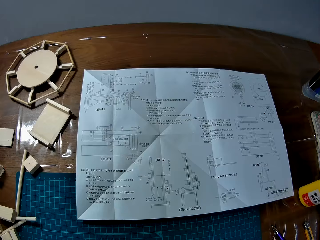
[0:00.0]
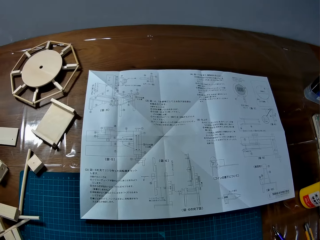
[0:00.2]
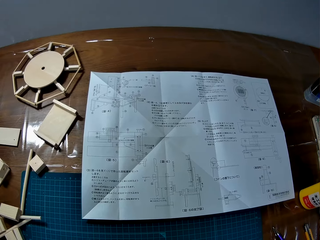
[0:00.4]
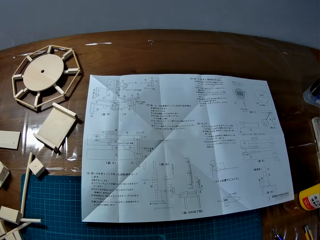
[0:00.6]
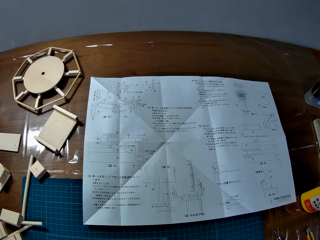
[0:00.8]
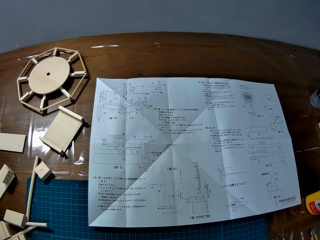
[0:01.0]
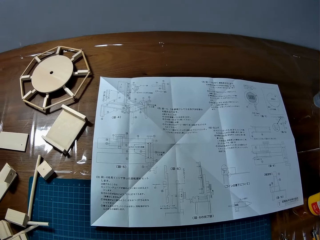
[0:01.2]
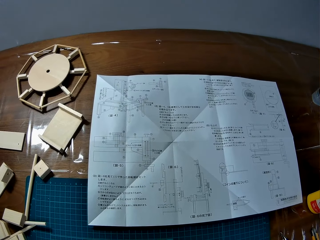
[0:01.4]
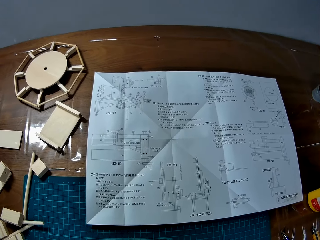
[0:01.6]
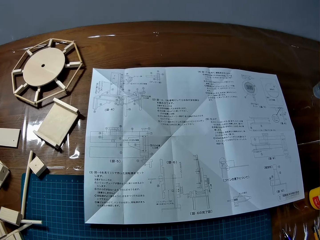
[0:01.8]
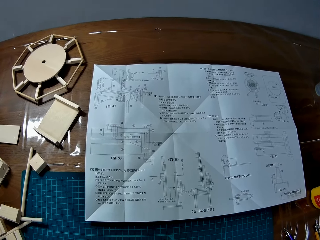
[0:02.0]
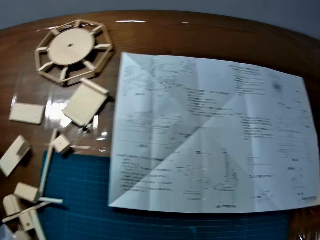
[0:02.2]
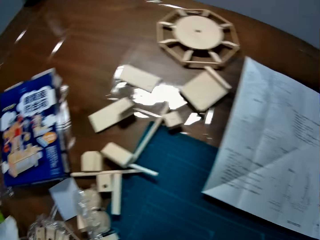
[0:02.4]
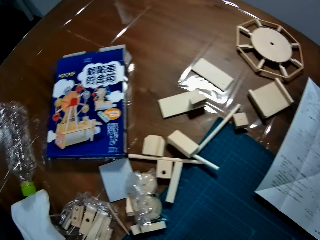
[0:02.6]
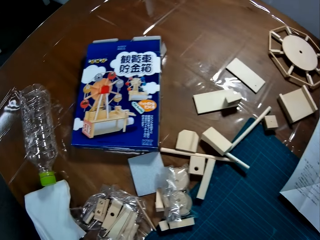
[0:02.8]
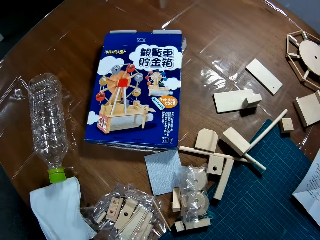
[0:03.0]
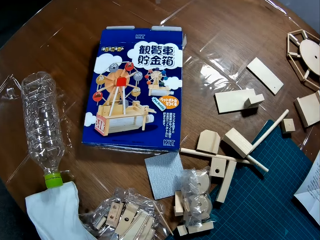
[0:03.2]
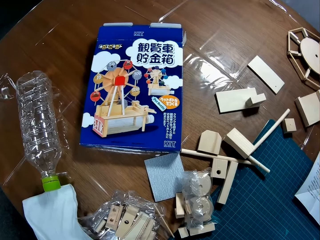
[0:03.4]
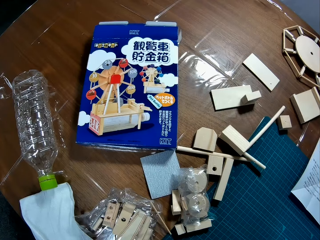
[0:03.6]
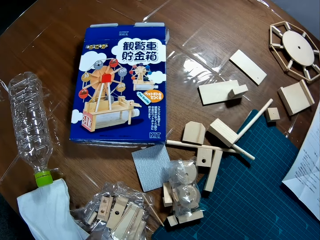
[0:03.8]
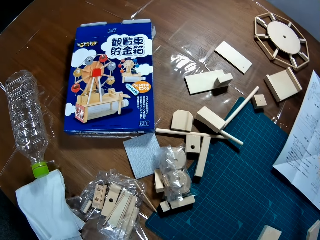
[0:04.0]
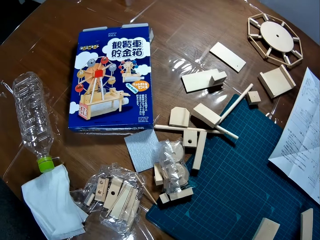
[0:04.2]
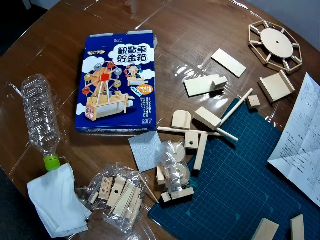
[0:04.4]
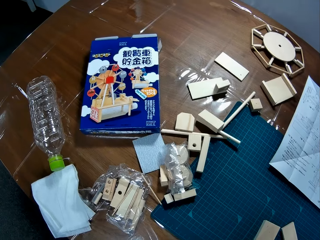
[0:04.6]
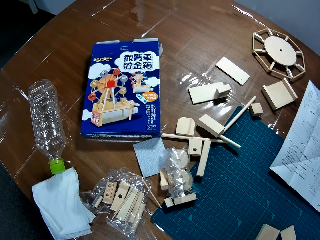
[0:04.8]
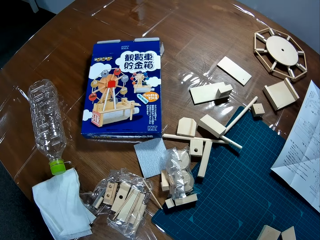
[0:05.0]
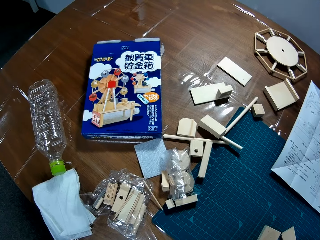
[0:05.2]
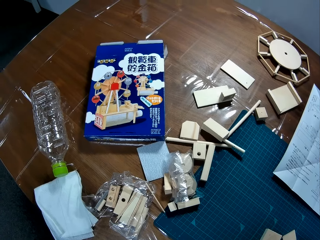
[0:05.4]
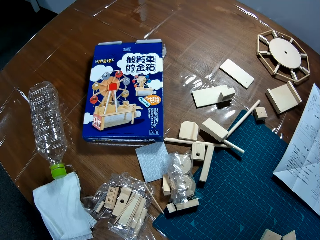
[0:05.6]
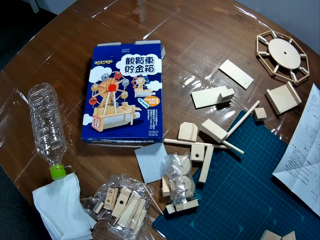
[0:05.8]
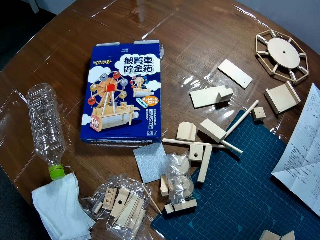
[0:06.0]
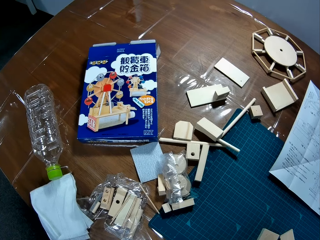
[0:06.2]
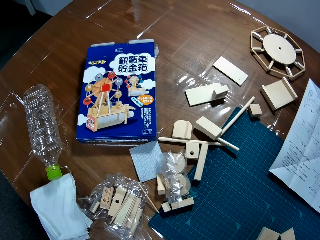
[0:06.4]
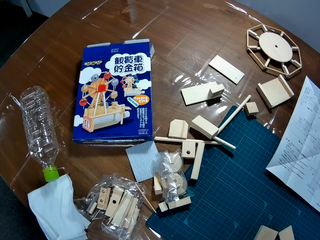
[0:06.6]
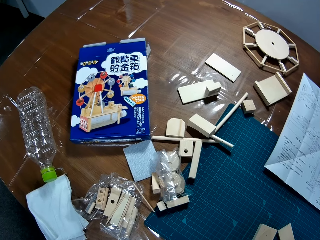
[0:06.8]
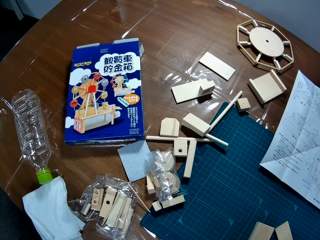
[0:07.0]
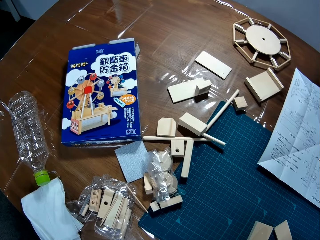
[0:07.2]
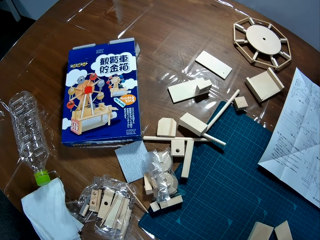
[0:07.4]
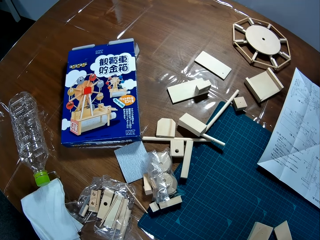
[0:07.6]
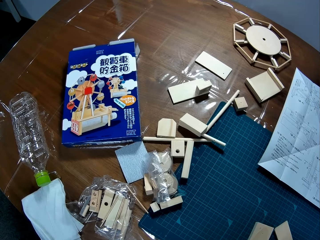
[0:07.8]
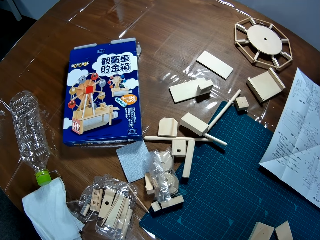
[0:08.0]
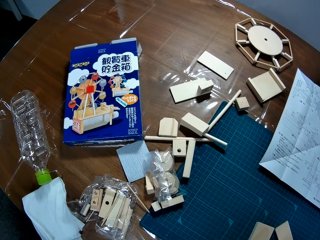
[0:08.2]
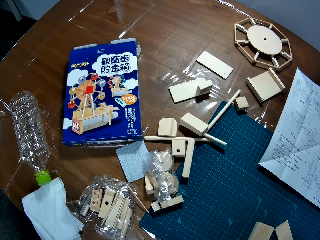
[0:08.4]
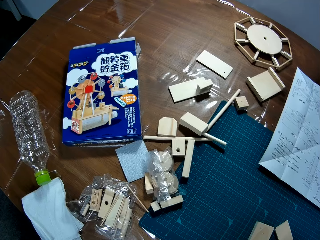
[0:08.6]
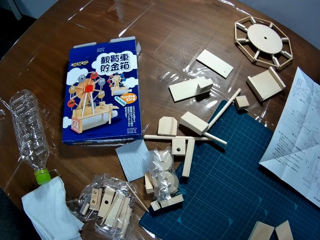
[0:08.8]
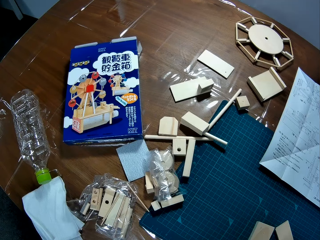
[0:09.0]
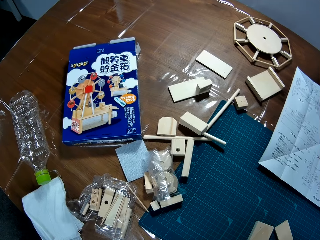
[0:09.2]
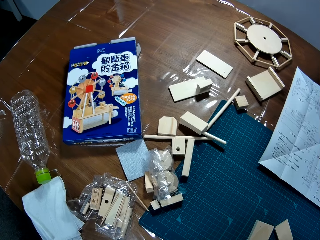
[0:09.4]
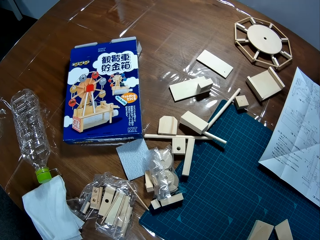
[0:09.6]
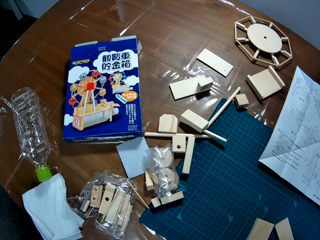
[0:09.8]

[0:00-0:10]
The camera wearer reads a modeling manual. They adjust a puzzle piece.

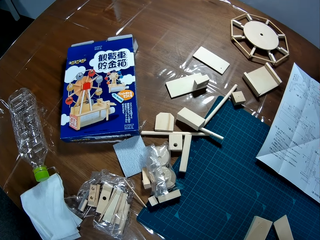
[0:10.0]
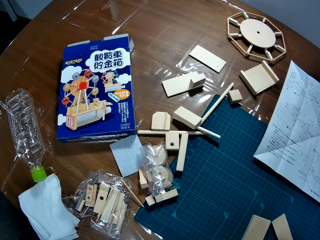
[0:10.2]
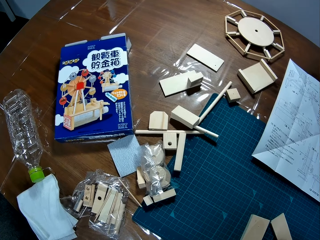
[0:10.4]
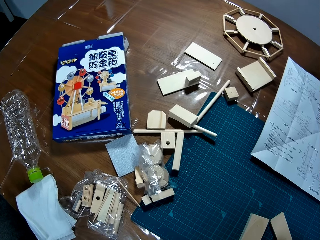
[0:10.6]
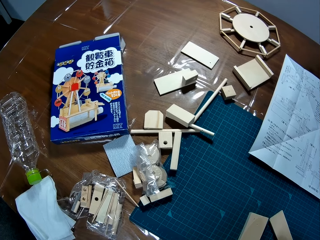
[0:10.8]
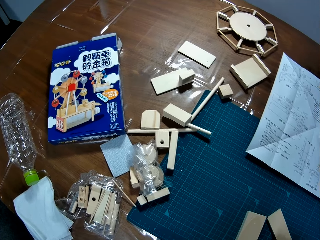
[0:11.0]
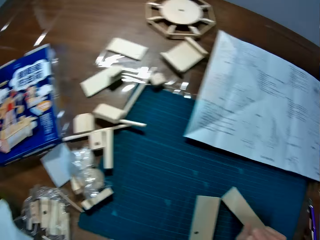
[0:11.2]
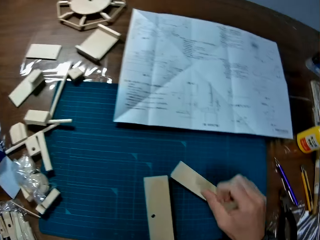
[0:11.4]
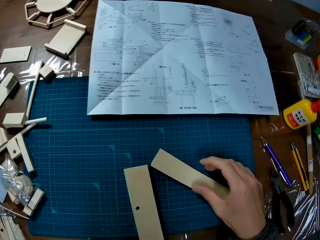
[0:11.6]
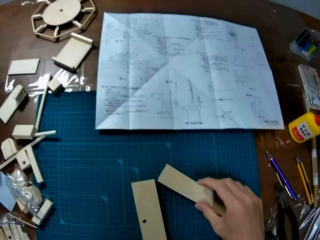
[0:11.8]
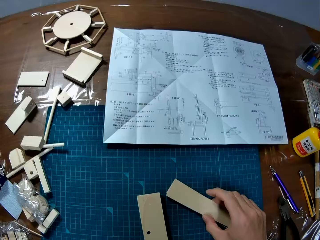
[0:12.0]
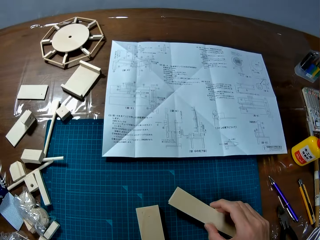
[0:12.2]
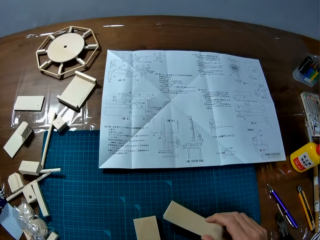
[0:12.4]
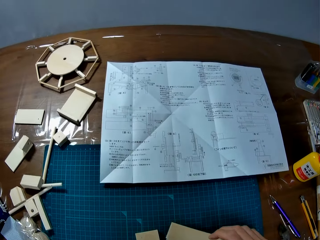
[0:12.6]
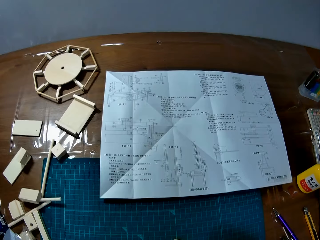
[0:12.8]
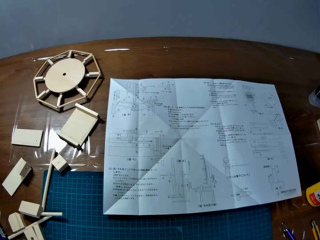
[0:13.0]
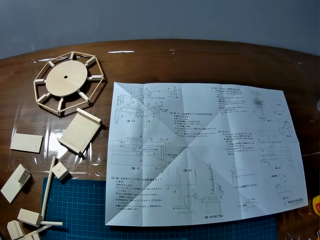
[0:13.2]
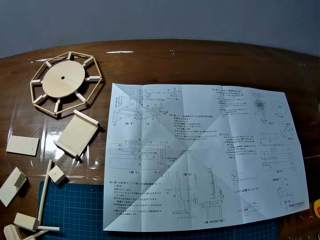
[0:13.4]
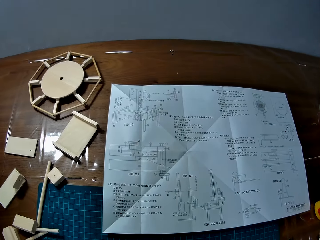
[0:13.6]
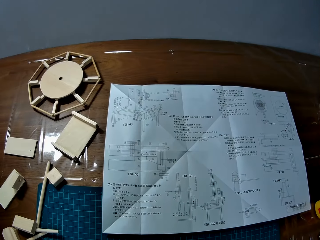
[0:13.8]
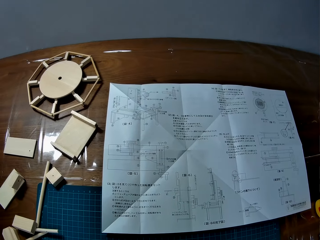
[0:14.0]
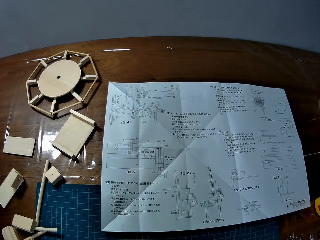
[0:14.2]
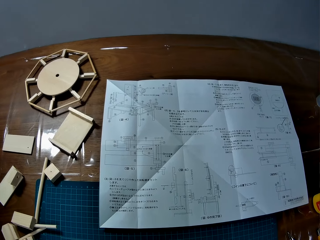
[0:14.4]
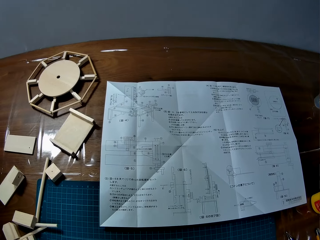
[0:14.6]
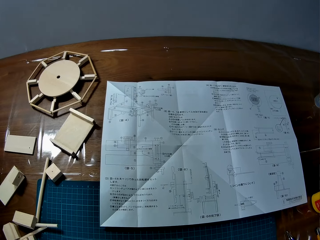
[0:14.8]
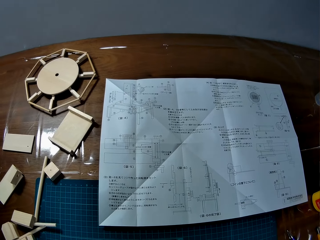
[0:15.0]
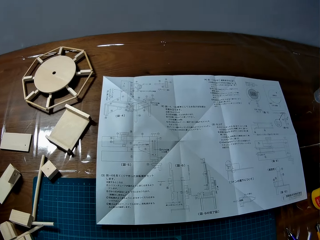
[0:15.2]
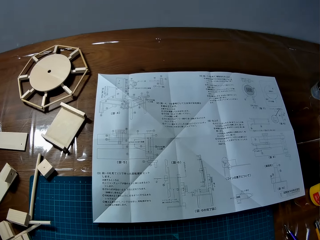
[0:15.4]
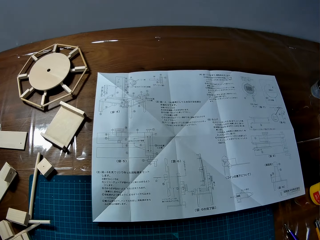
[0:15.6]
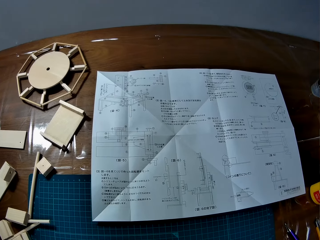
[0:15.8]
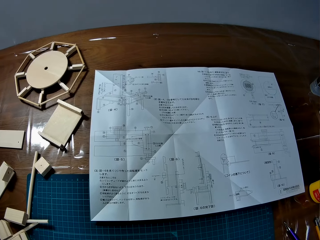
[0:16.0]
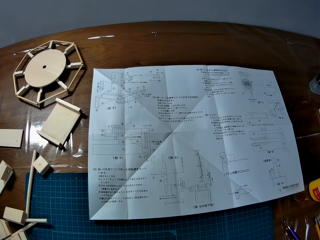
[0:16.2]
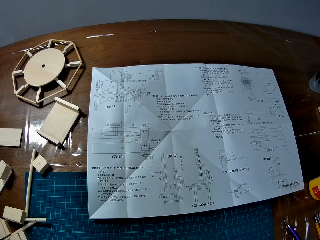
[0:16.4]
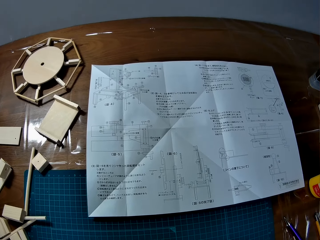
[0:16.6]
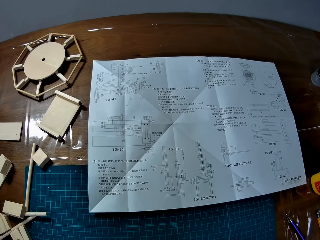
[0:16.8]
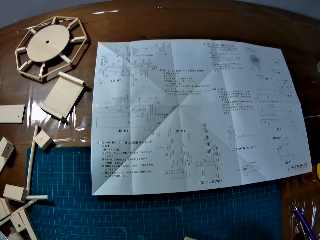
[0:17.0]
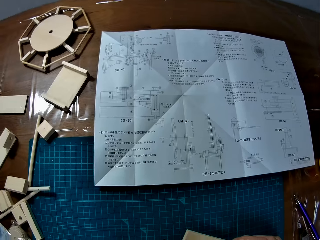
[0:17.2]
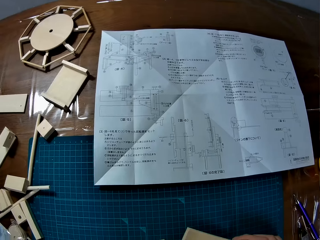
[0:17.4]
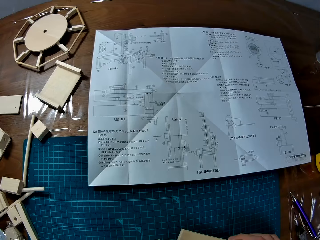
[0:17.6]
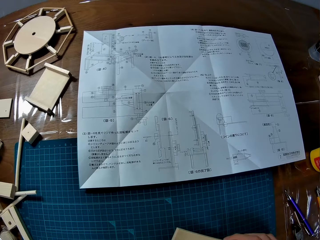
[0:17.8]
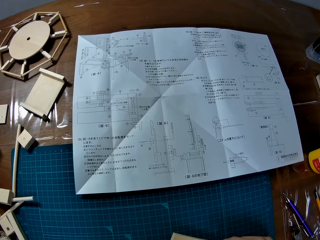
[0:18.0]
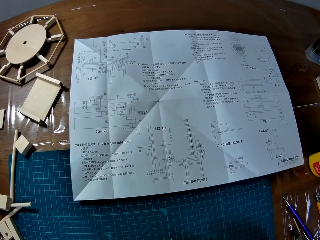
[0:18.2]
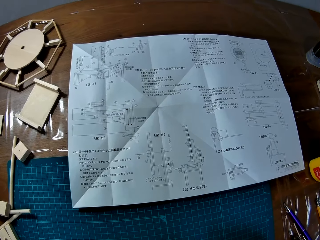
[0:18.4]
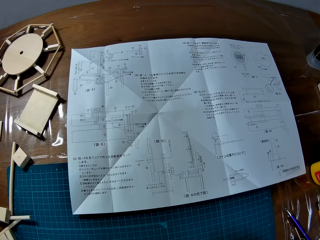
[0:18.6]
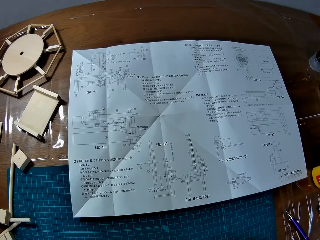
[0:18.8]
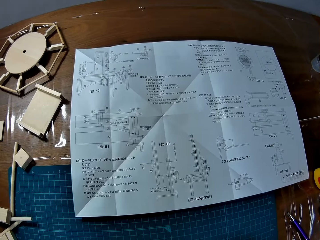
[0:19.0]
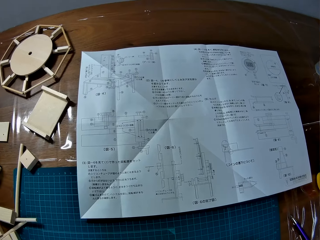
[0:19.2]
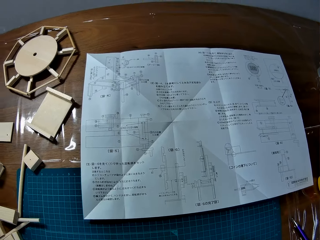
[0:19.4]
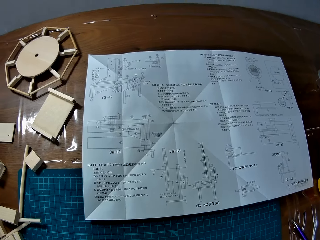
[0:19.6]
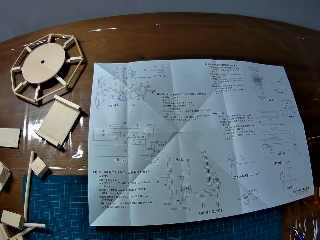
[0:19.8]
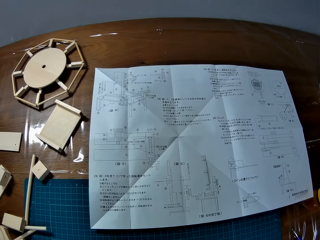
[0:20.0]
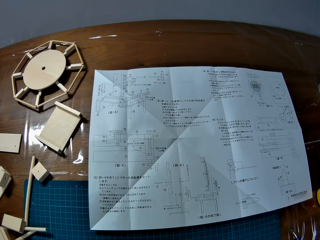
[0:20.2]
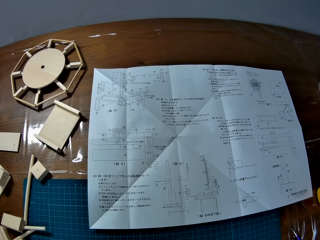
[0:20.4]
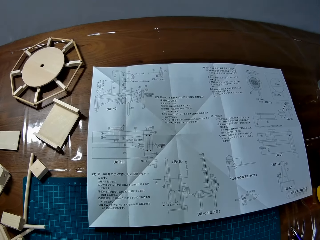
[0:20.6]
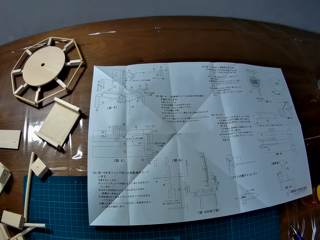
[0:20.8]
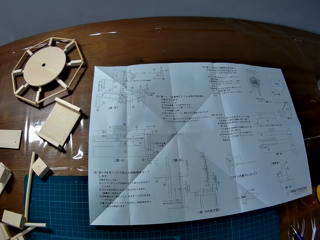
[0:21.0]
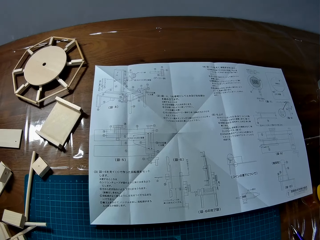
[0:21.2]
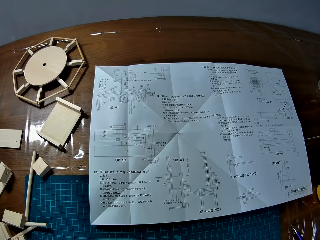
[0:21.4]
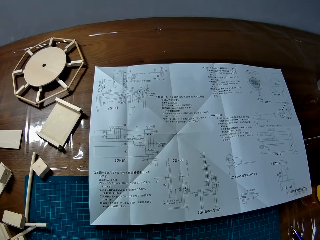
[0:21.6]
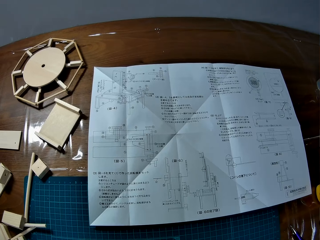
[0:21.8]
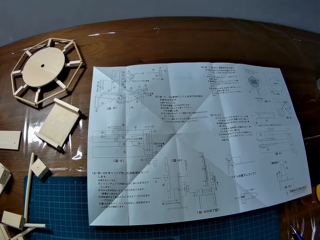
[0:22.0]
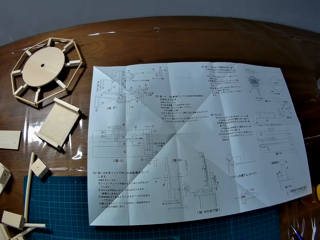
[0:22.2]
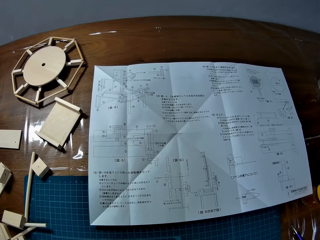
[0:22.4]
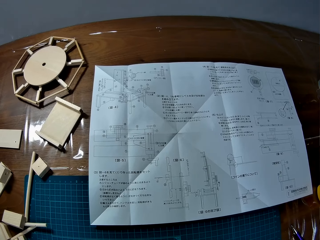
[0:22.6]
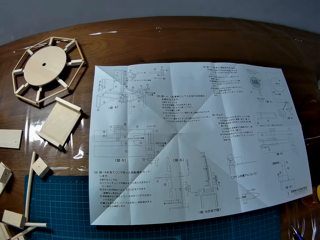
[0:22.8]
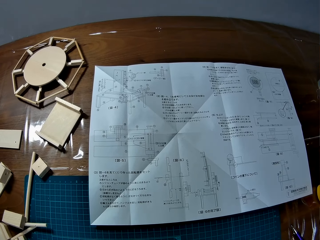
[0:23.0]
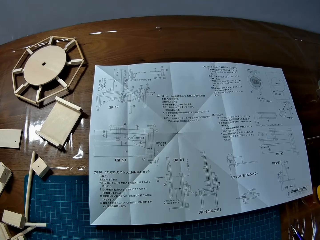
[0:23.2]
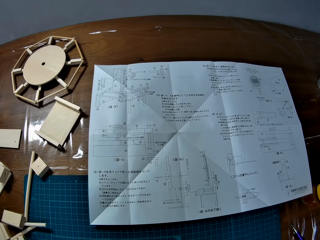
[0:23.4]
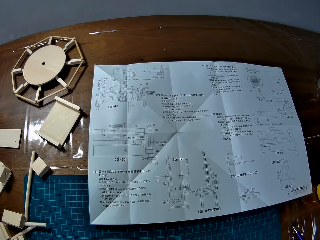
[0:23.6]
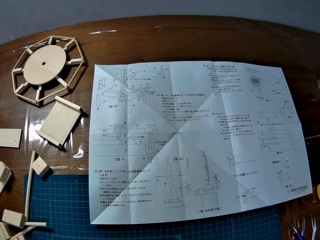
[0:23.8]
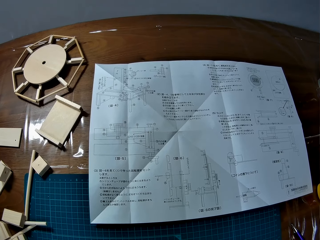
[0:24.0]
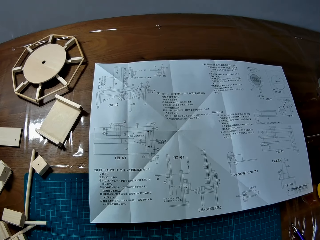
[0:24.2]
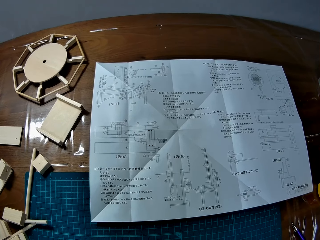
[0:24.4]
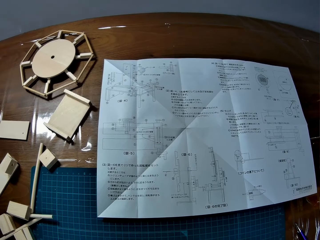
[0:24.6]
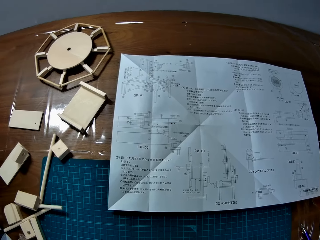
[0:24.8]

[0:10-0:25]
The camera wearer holds the puzzle piece. They read the modeling manual.
